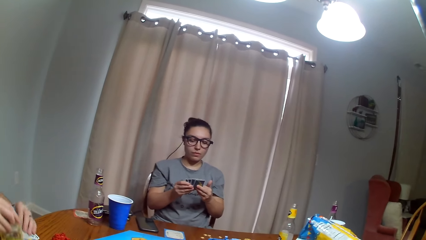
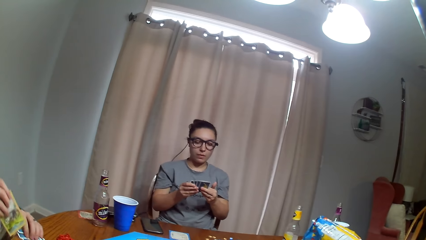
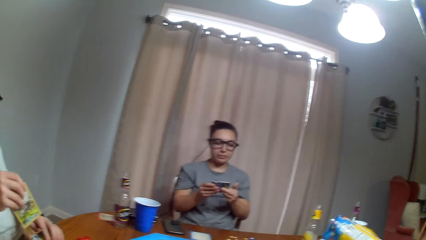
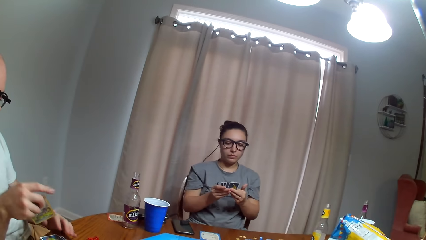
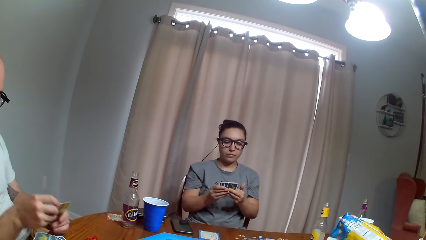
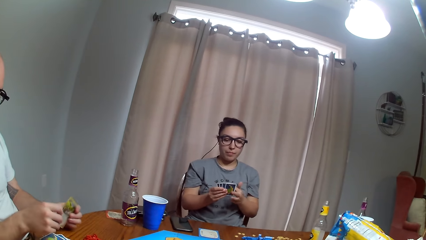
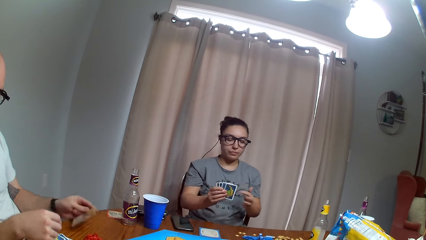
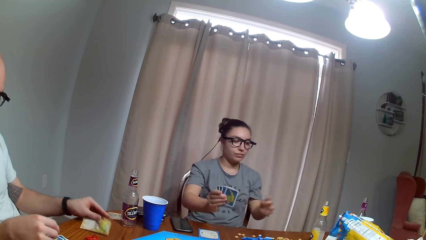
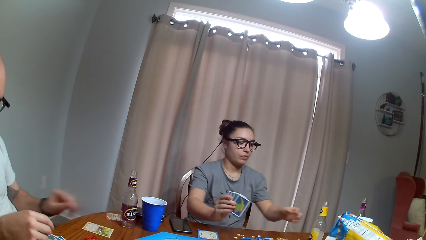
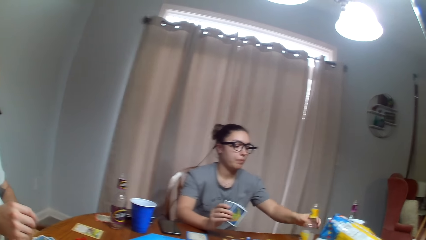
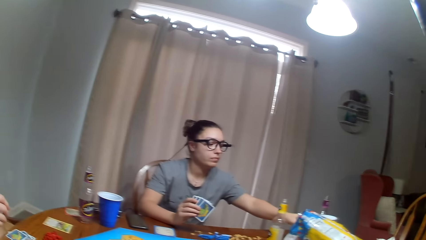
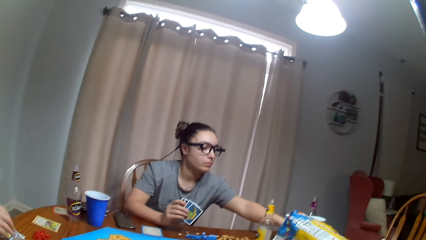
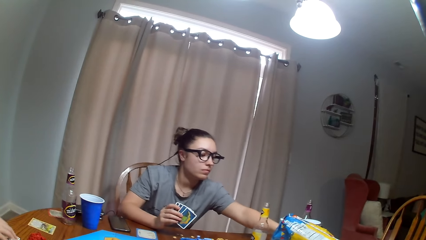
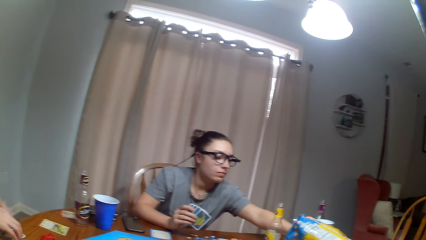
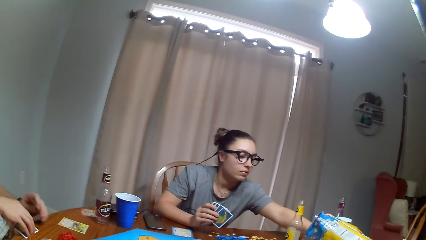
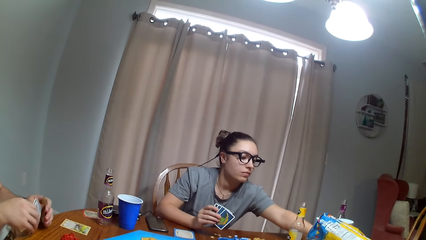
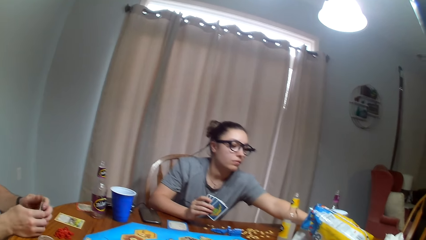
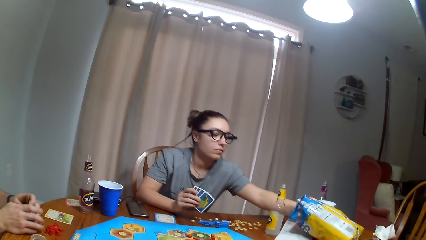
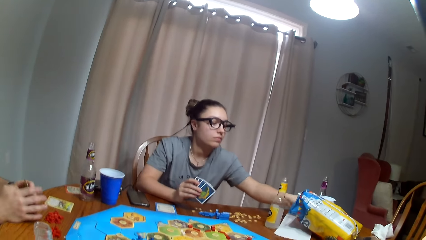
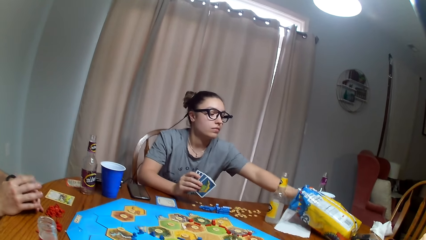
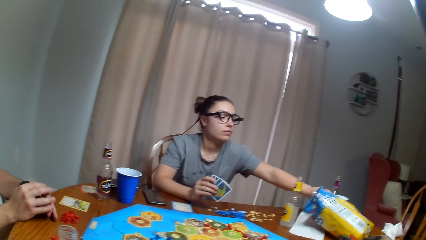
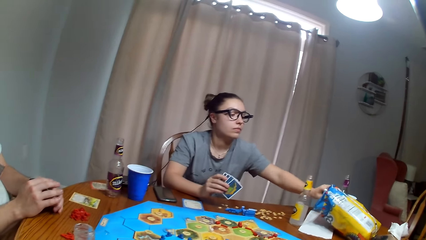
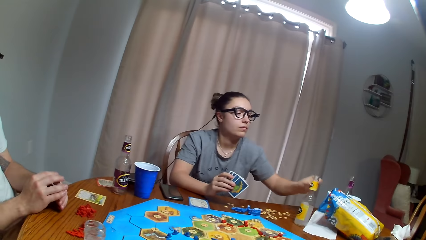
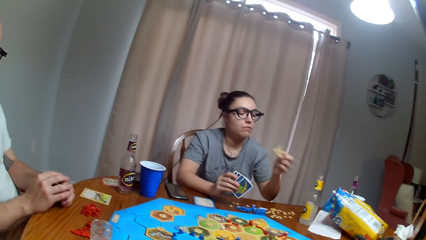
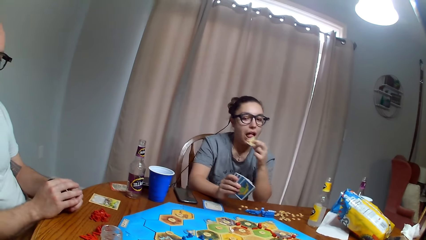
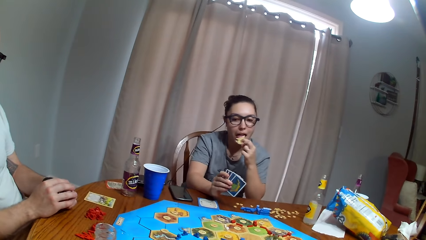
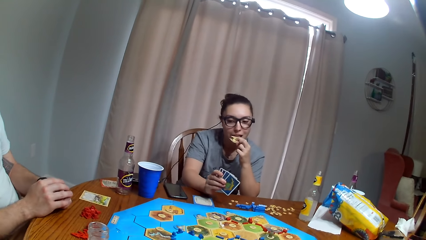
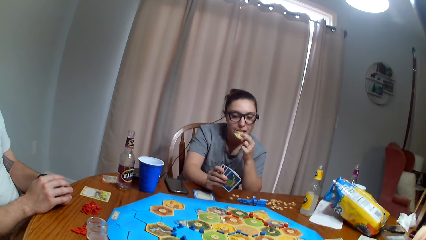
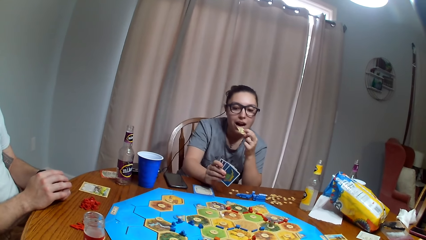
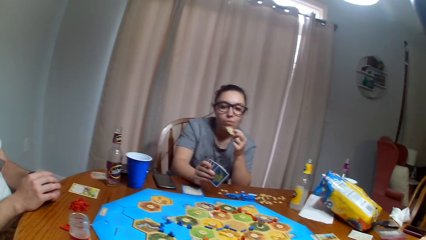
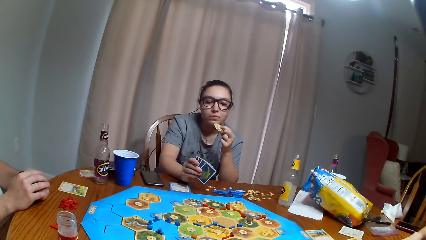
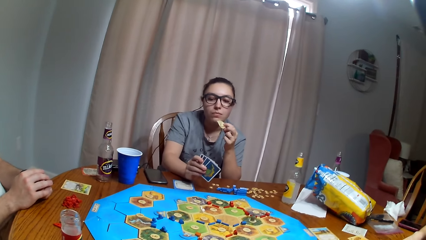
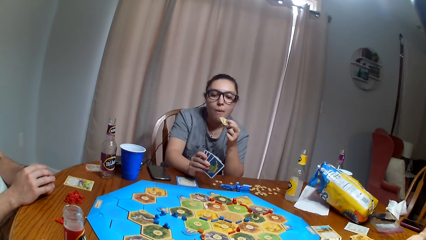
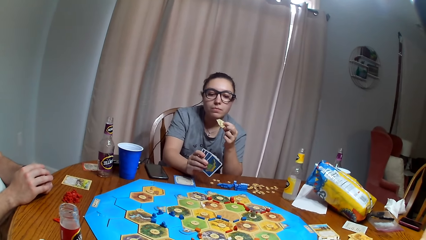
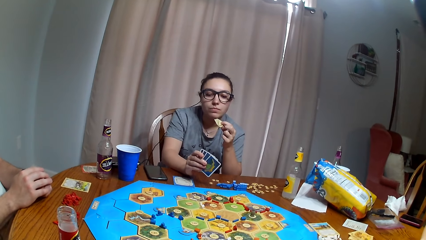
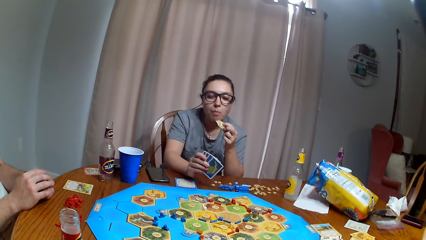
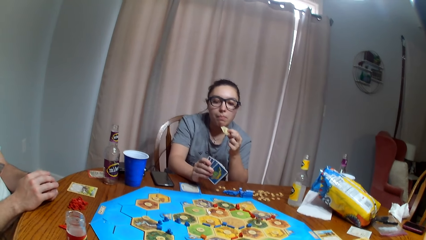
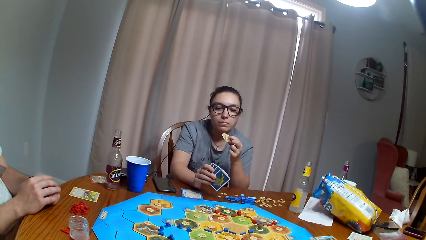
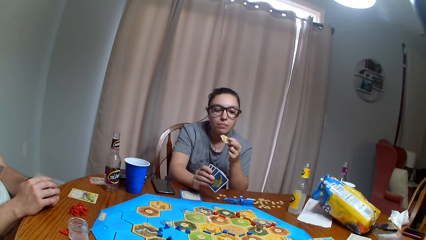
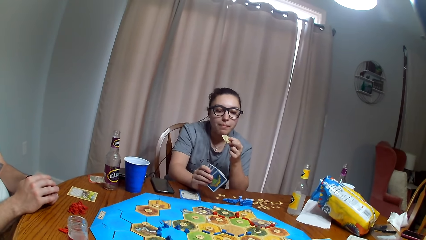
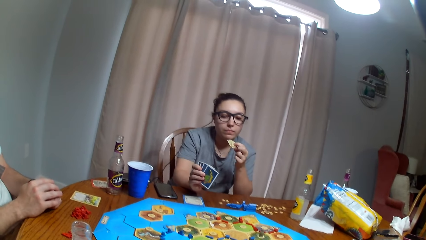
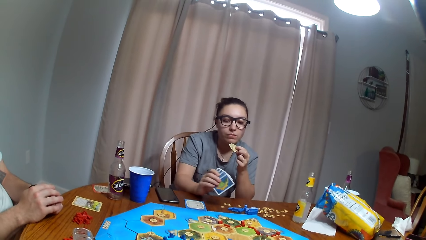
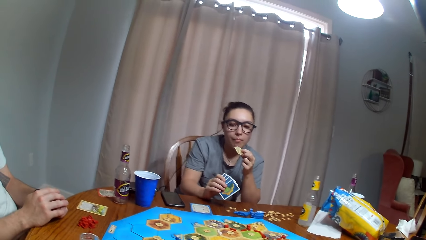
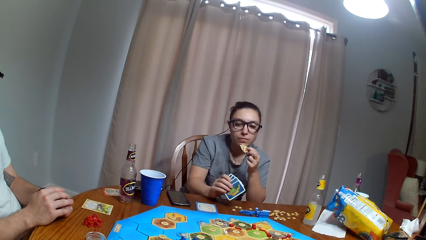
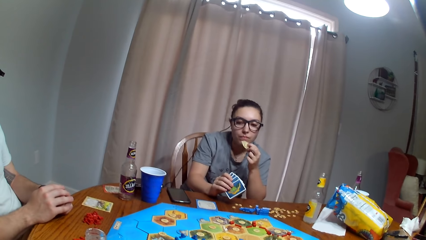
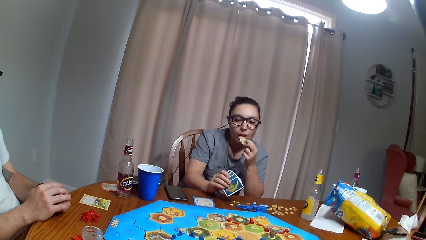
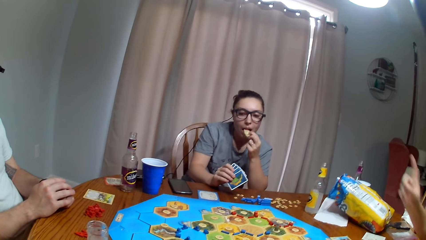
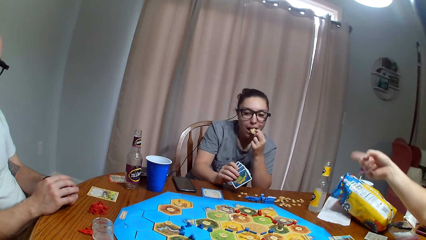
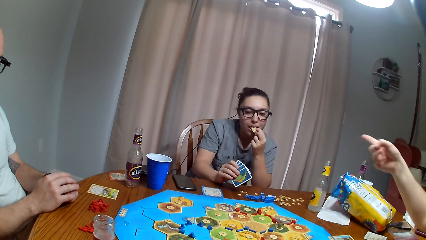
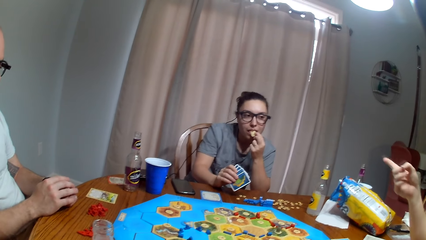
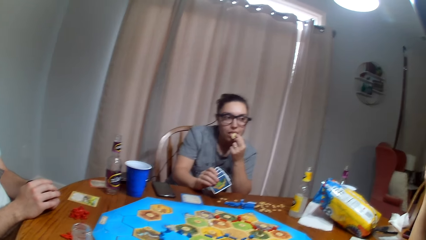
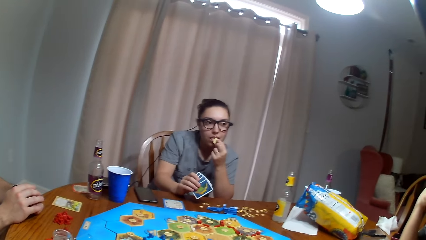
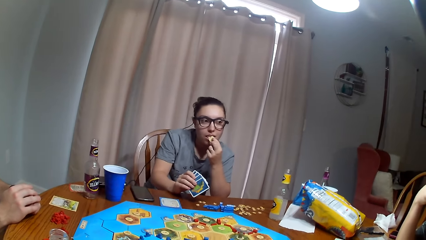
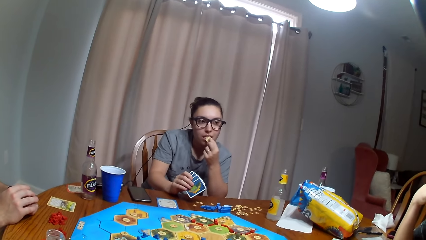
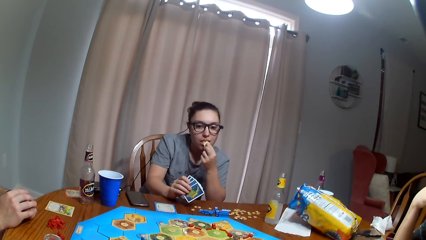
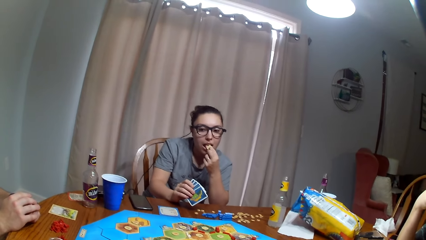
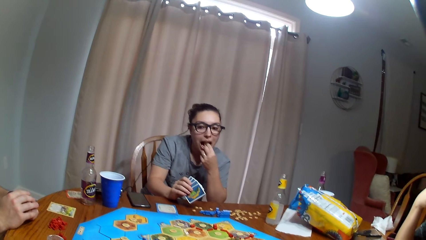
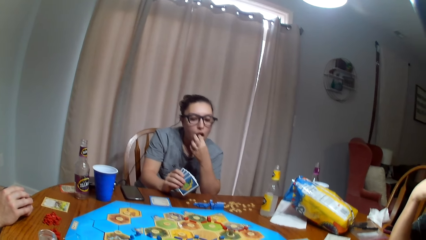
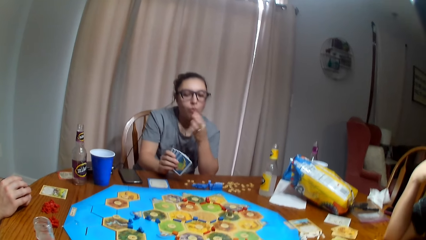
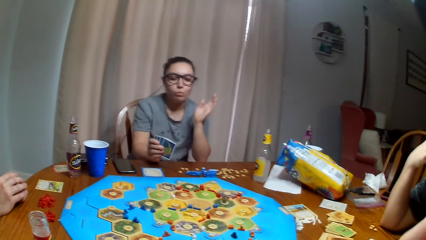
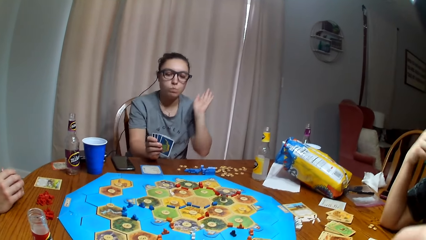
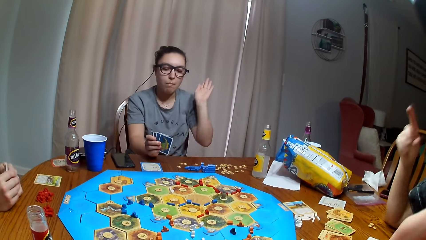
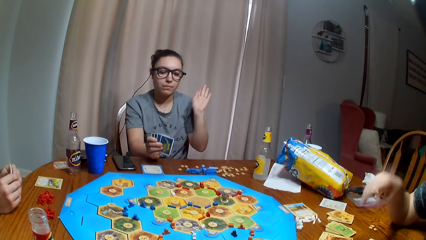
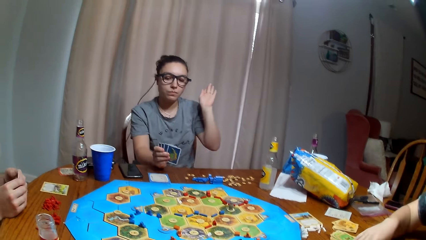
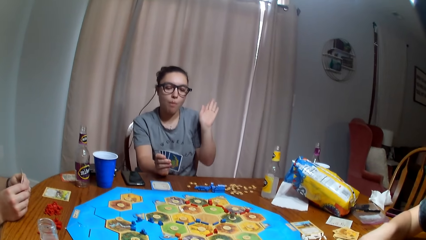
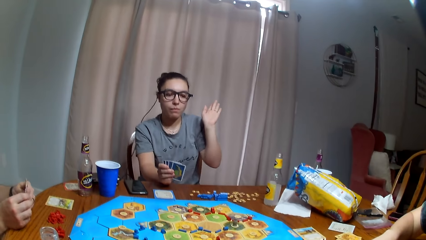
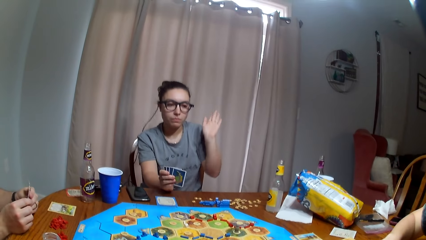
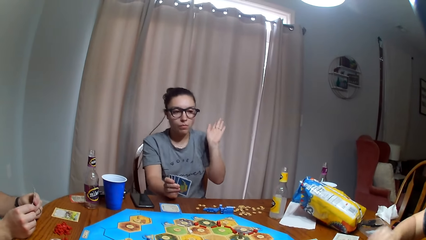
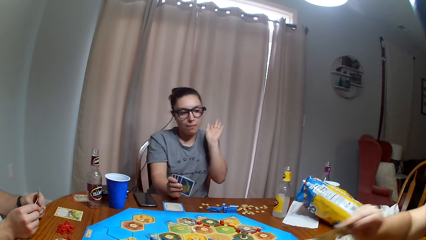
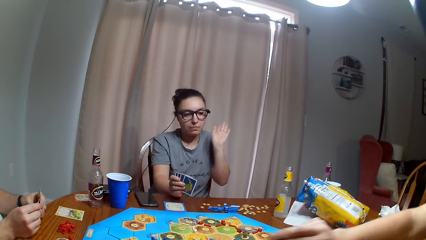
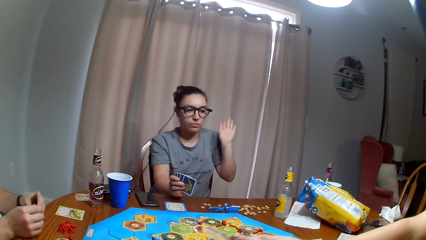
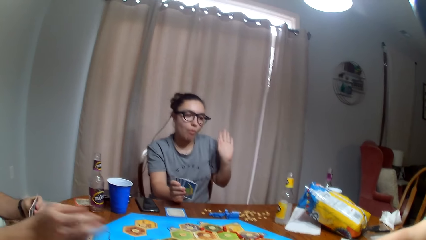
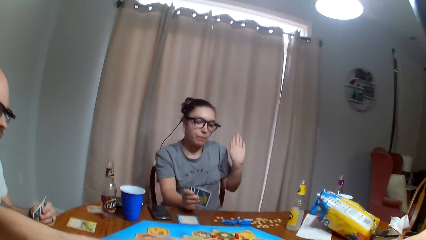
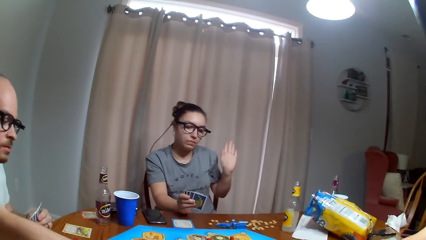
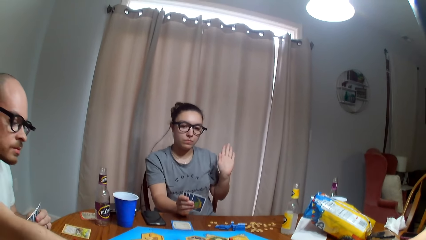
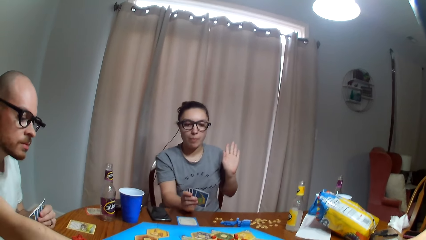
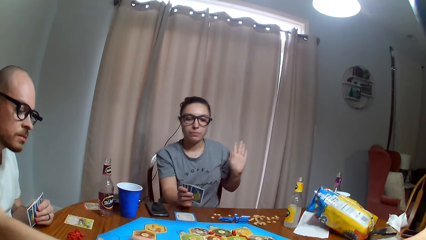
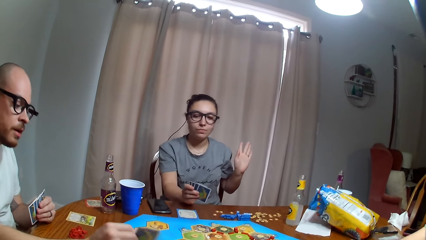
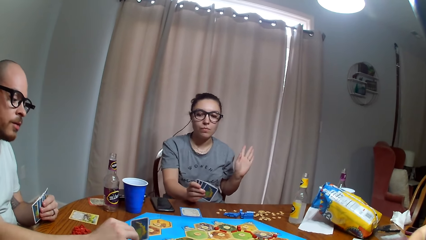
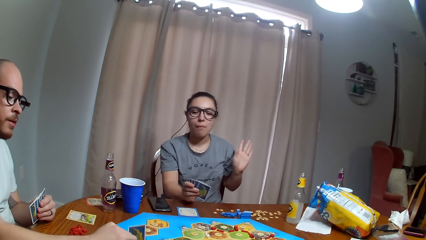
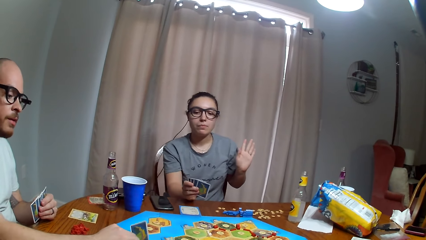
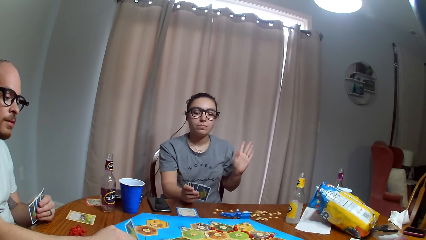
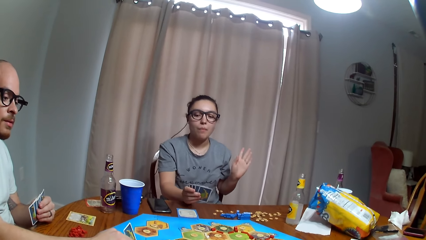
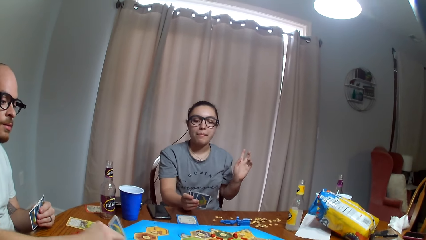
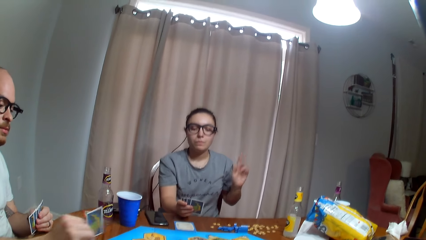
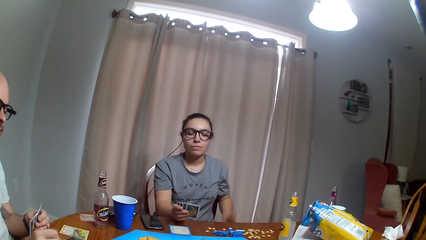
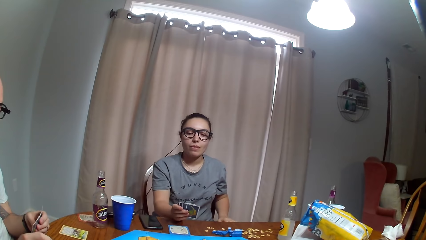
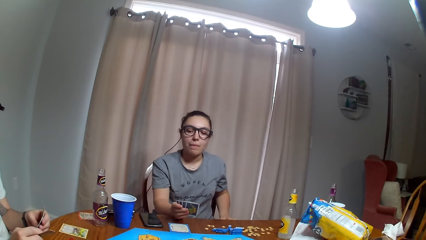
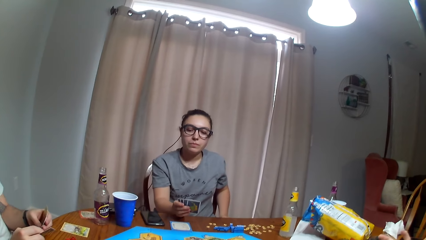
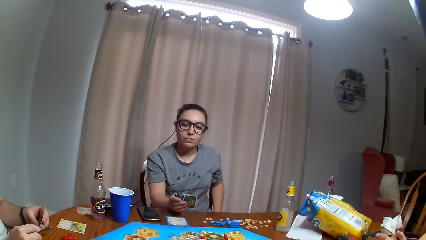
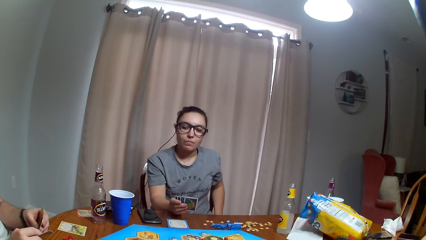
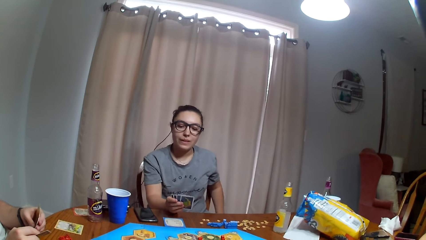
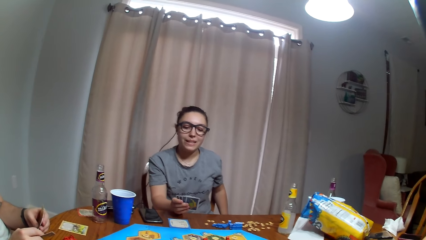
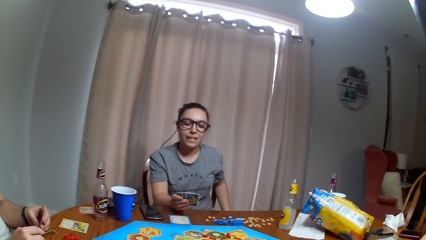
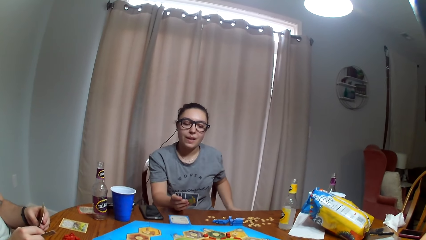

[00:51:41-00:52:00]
A man moves the cards. A woman puts her hand in the paper and picks the crisps. The man aligns the cards. The woman removes her hand from the paper and eats the crisp. A lady gestures her hand. The woman eats the crisp, gestures her hand and dances. The man moves a card. The man picks a card from the board.
